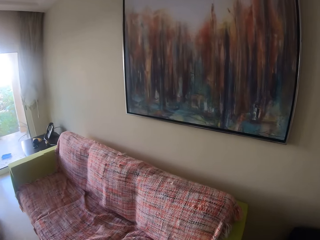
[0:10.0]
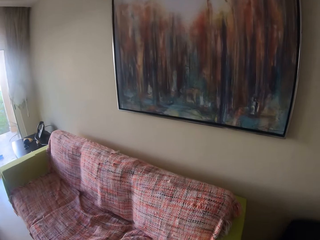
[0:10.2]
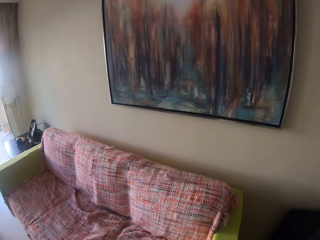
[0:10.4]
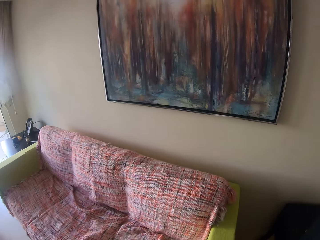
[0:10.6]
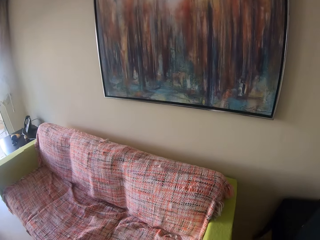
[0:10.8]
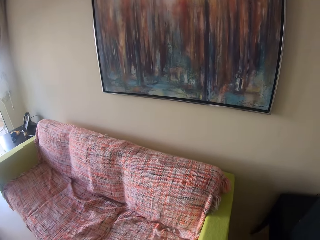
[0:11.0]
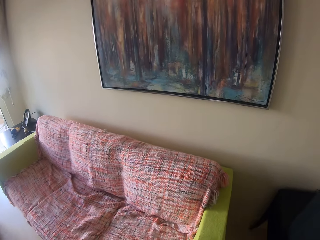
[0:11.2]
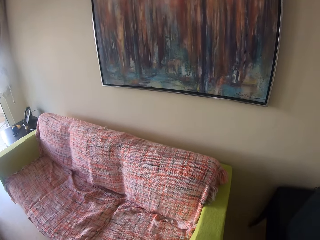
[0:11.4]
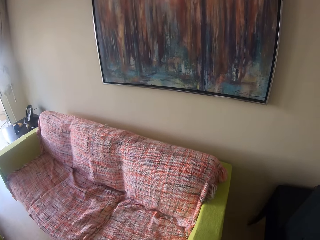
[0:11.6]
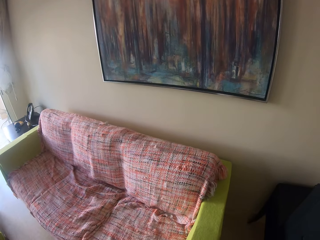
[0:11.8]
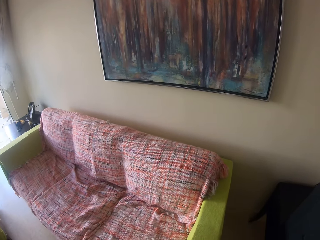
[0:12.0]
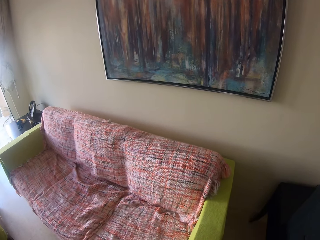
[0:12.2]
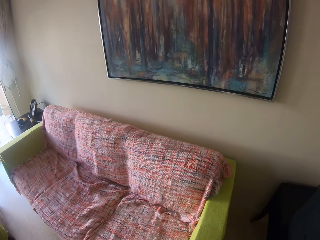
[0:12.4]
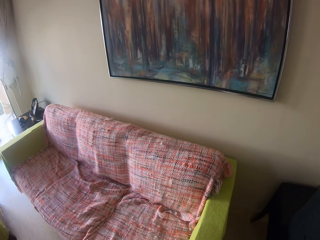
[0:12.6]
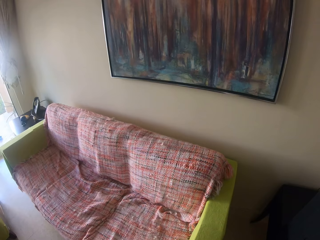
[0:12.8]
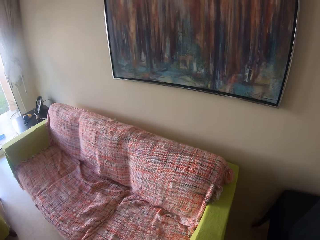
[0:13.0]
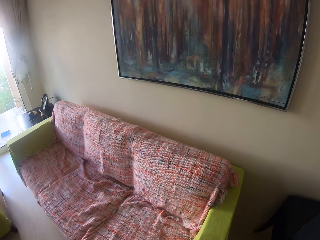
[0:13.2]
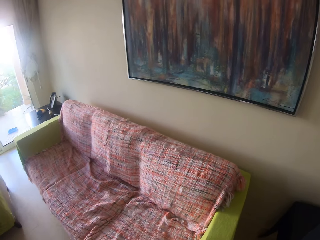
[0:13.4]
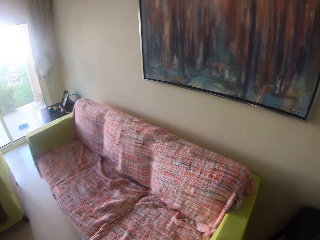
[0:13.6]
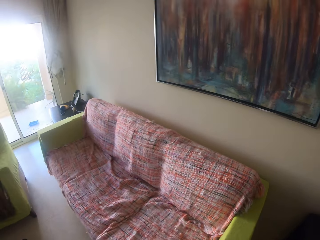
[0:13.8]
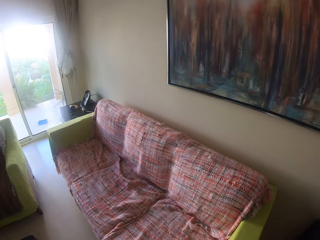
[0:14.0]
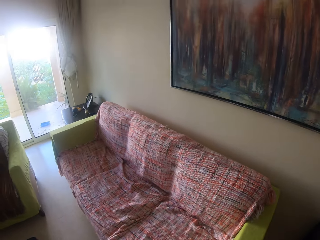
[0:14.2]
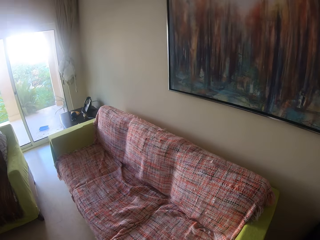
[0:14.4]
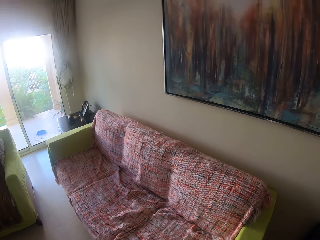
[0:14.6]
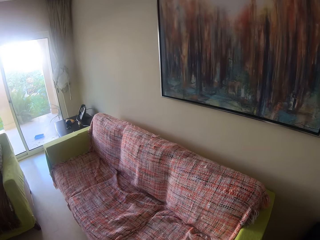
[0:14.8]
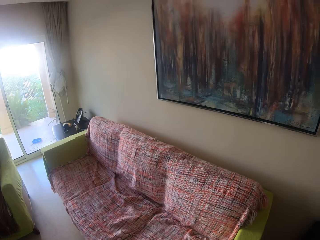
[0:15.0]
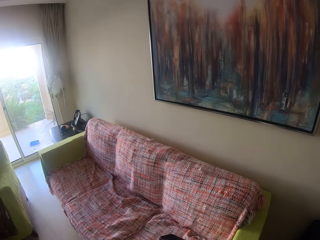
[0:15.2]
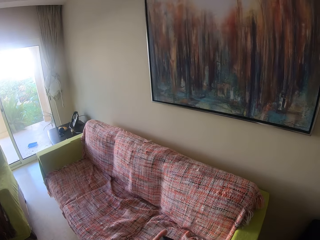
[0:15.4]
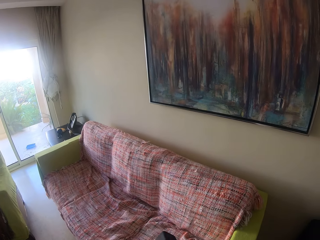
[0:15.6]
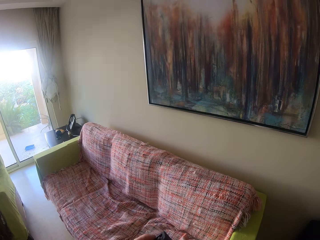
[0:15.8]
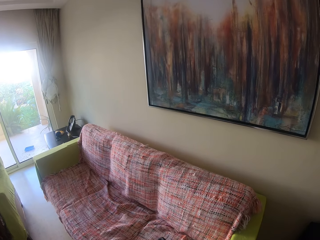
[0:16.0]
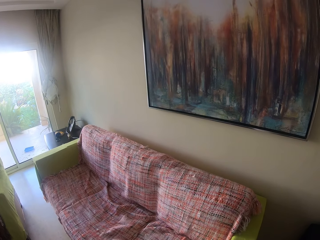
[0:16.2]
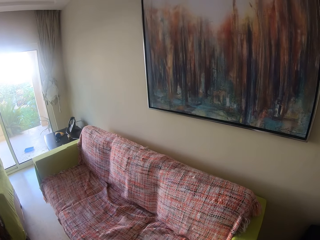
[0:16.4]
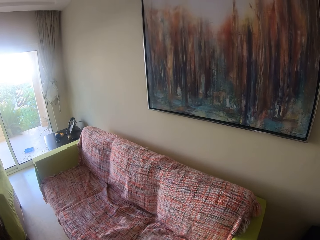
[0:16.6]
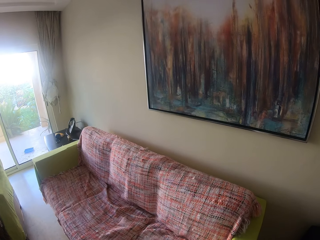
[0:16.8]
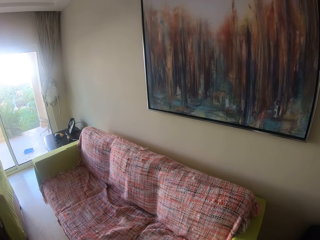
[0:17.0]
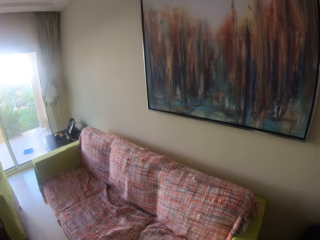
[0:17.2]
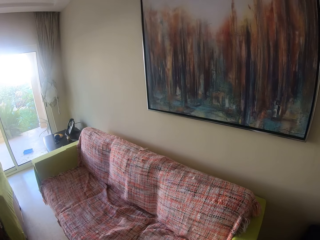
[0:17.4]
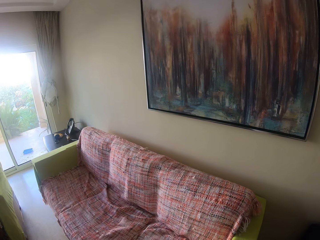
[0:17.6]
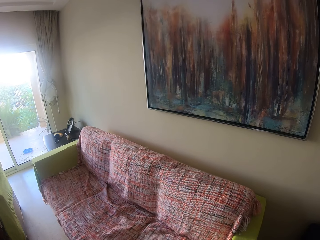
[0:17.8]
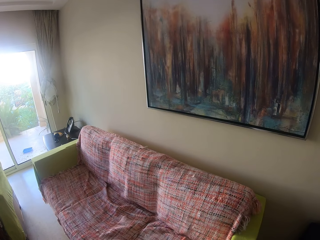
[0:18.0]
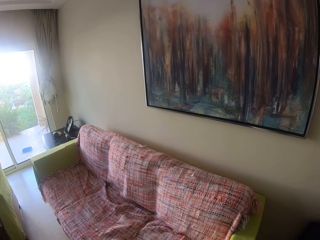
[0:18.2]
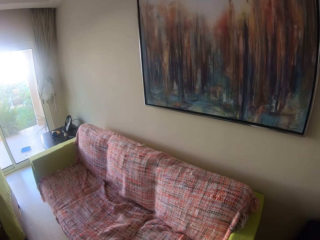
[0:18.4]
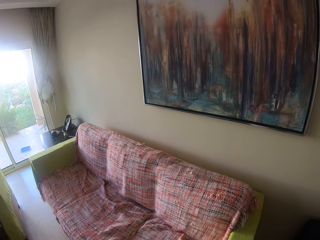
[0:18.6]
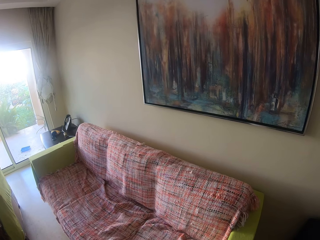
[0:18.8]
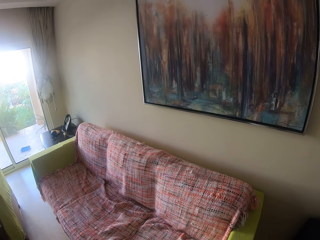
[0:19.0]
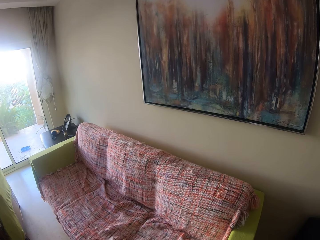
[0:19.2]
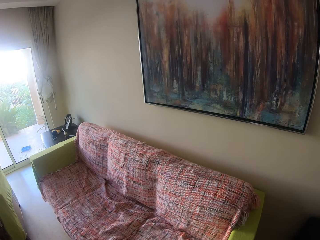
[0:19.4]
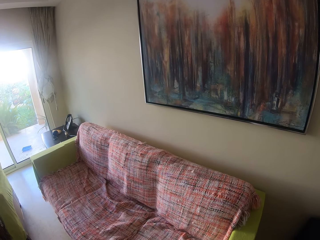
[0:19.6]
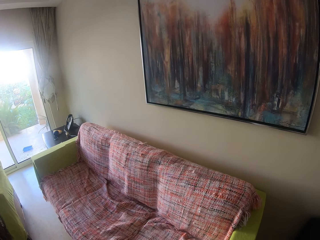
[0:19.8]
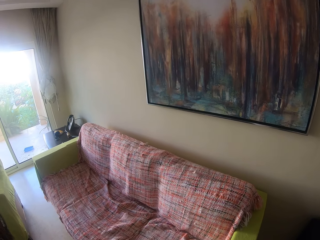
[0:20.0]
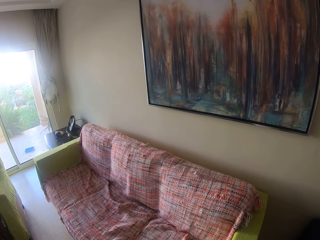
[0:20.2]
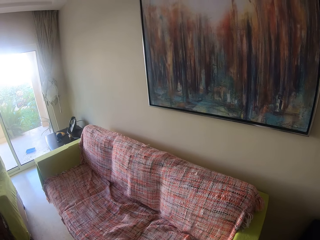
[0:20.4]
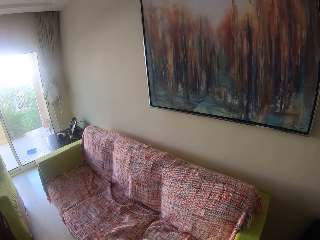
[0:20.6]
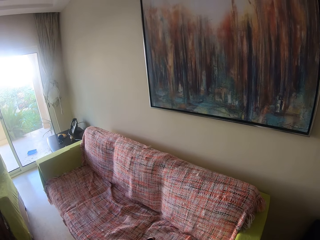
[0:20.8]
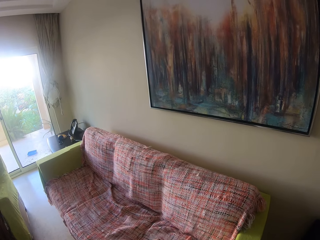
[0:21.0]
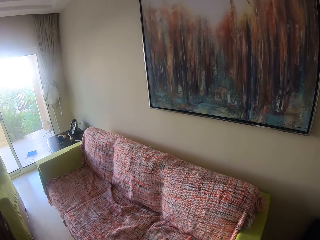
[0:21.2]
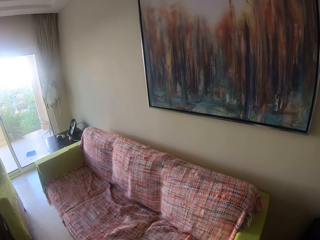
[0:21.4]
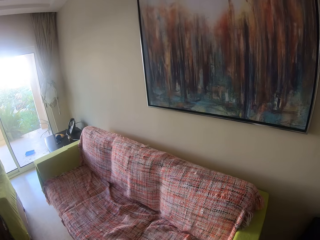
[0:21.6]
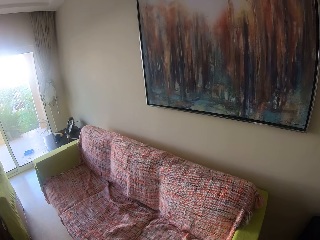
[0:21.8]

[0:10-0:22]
The camera wearer looks around the house. They move hands. They look around the house.

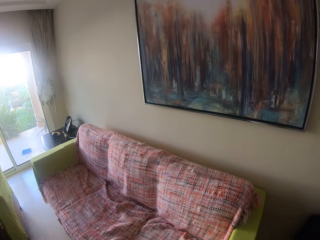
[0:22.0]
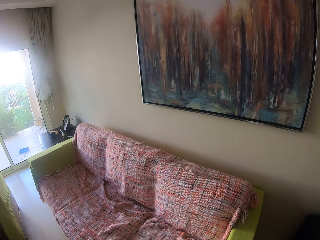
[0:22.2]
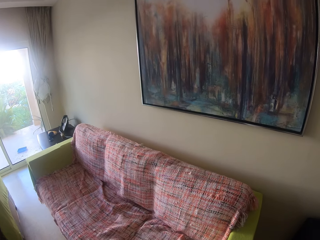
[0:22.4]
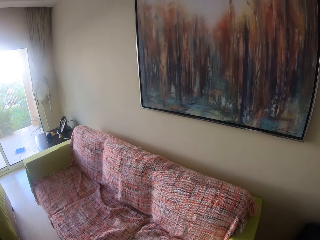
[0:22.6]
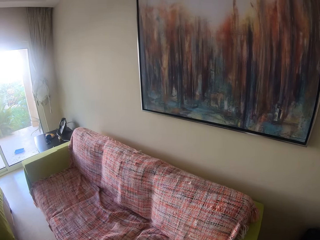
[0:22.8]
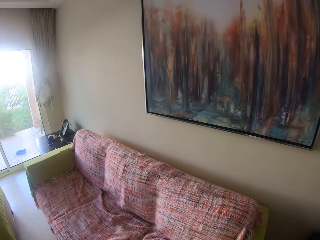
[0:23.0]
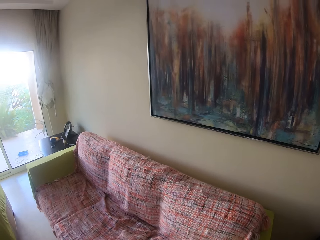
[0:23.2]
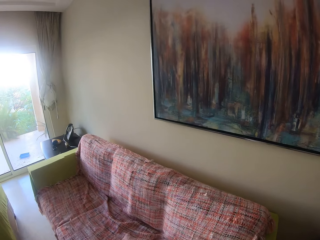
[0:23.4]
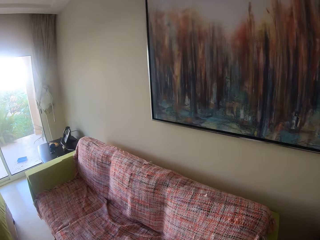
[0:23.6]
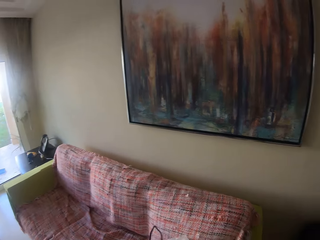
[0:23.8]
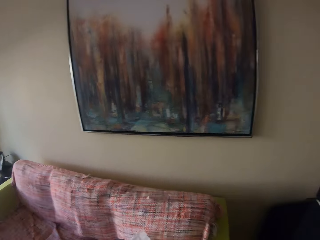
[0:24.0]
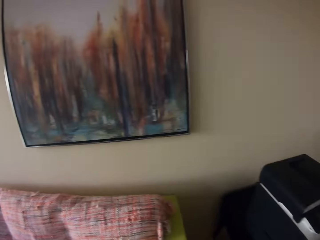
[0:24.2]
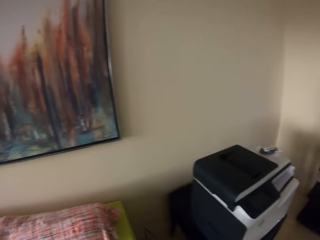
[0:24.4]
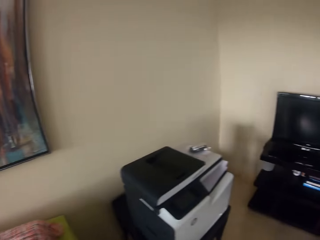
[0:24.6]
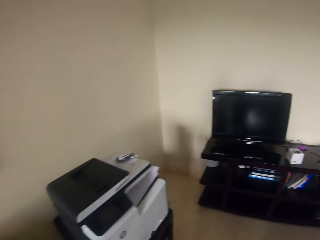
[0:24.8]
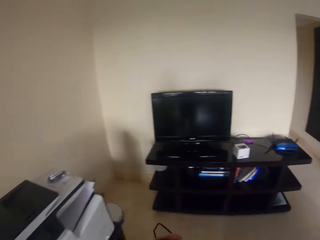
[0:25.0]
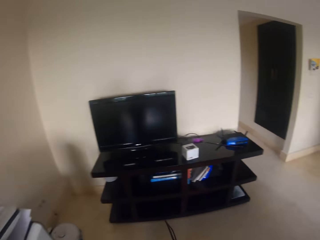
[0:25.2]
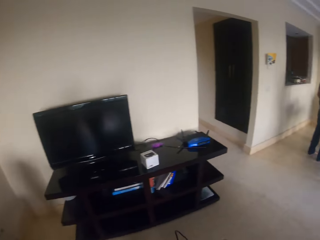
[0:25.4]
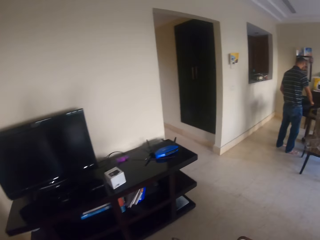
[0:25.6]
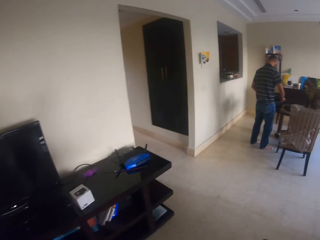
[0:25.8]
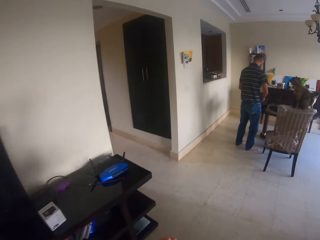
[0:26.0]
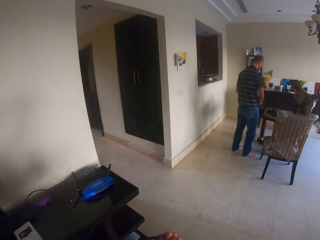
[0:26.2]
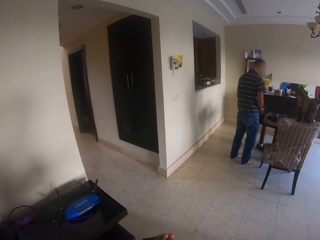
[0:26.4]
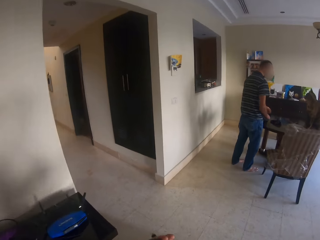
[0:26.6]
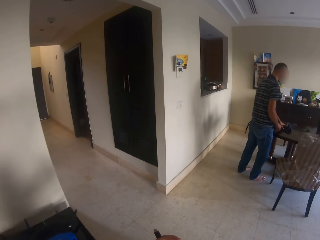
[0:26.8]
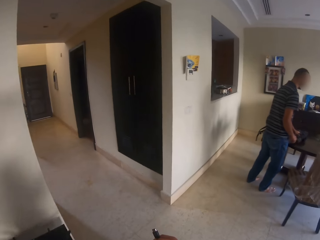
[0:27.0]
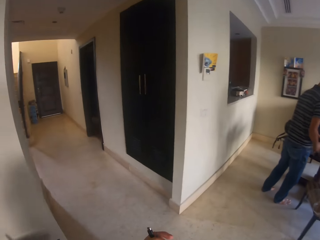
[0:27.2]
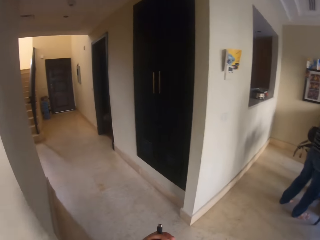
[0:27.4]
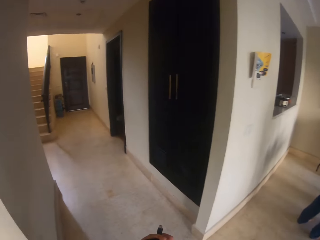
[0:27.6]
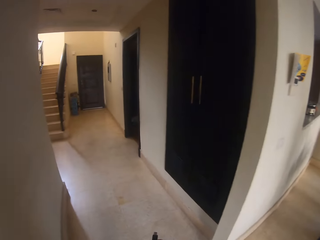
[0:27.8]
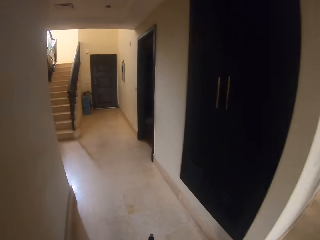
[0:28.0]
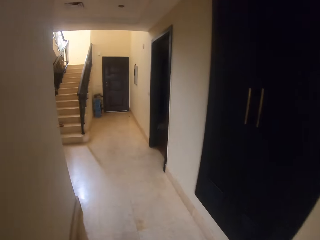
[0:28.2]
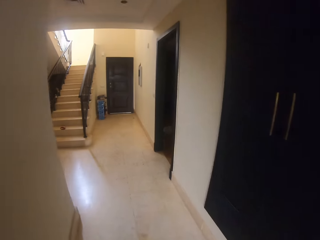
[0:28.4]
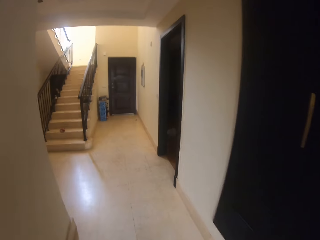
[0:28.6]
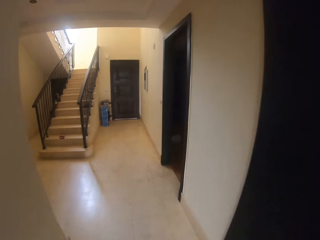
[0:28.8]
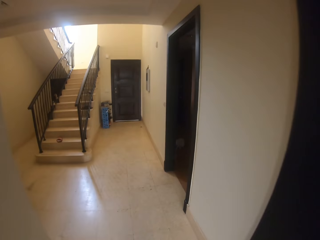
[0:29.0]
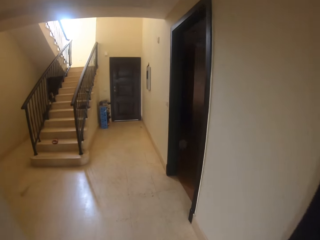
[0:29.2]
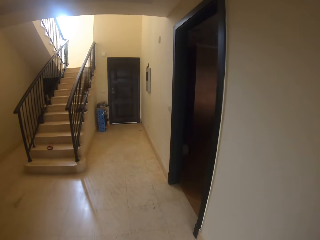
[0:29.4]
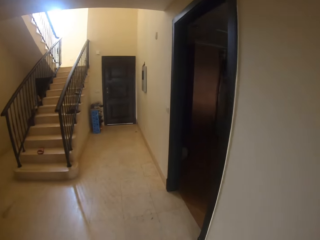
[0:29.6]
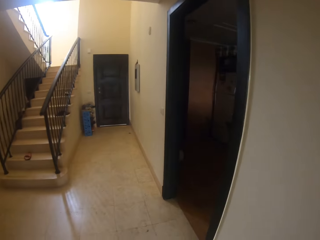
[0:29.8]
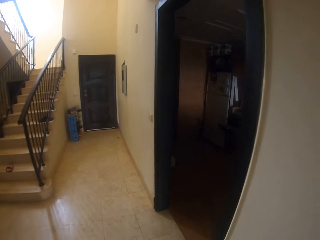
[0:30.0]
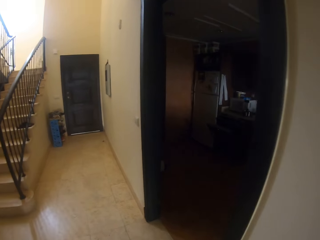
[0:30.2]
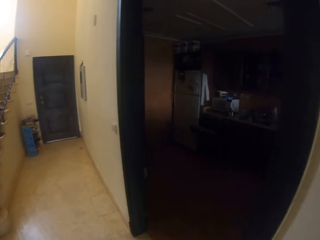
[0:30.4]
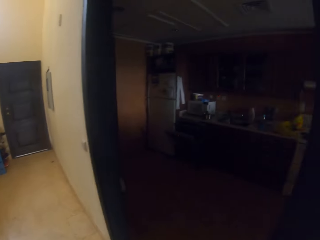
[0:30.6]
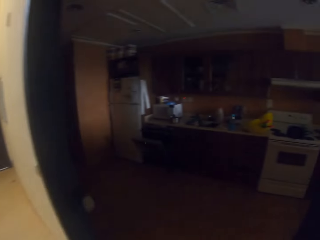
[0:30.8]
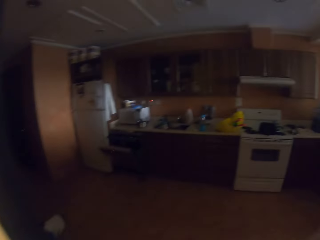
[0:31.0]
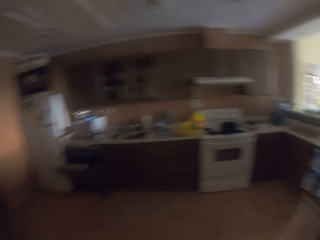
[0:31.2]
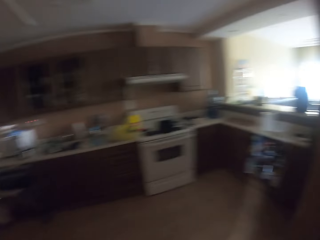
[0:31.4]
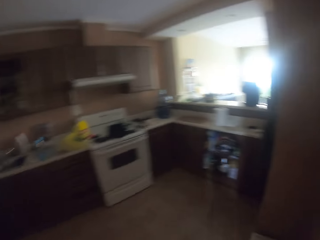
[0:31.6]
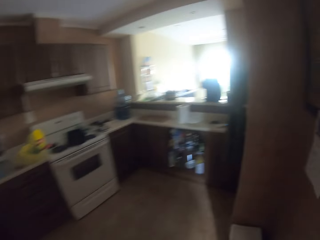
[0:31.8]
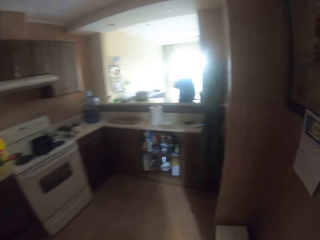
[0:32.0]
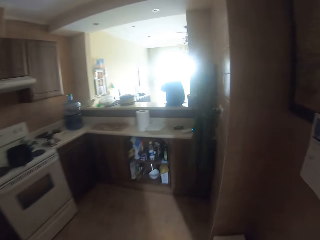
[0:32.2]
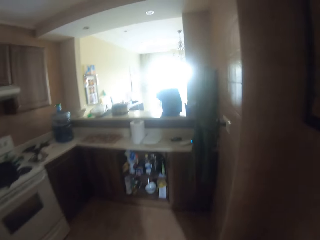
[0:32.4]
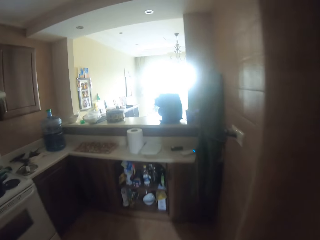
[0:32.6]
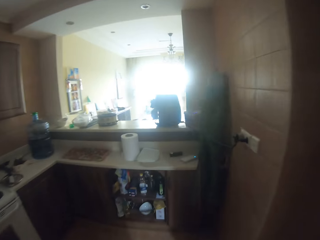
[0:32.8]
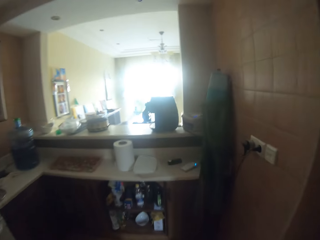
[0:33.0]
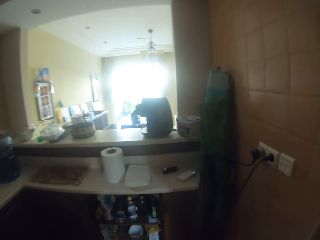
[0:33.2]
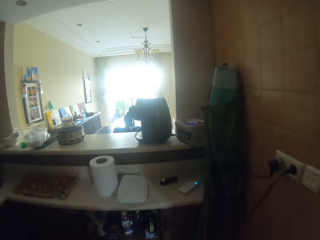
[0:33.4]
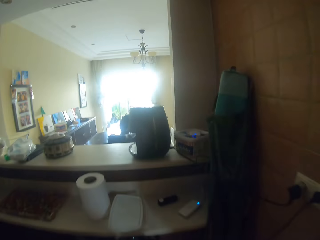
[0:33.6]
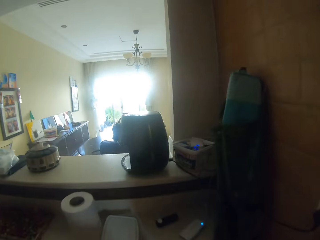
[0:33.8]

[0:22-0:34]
The camera wearer holds a cable. They walk around. They move around the house.
